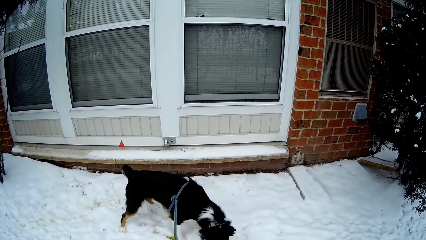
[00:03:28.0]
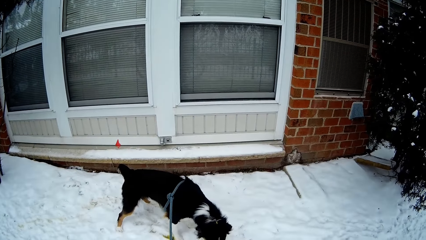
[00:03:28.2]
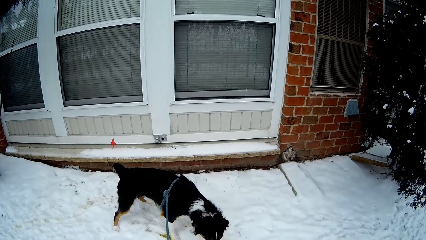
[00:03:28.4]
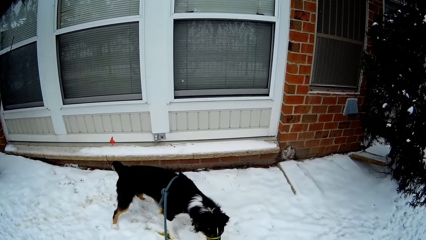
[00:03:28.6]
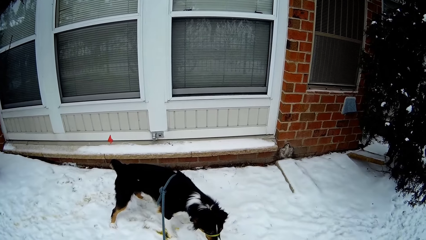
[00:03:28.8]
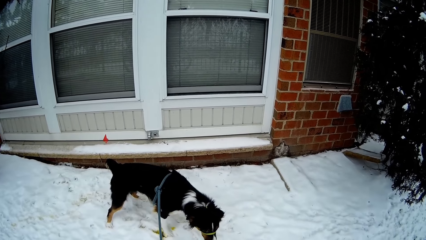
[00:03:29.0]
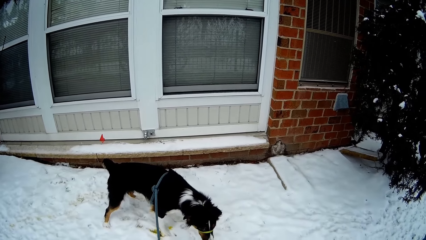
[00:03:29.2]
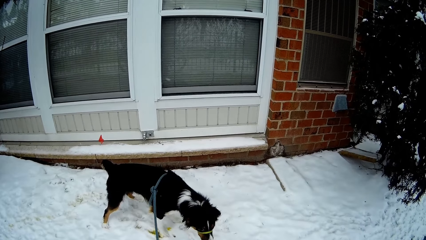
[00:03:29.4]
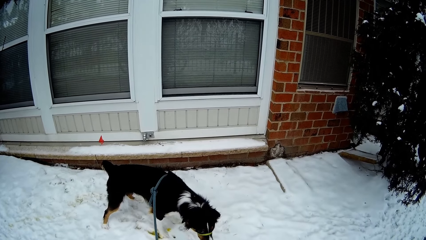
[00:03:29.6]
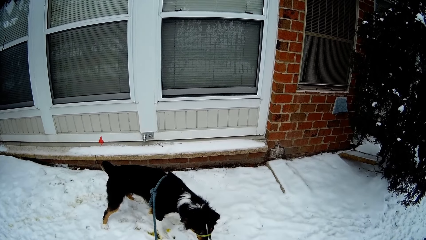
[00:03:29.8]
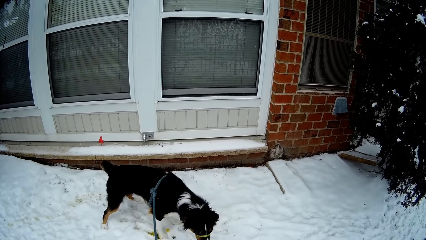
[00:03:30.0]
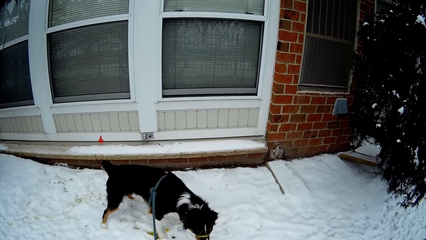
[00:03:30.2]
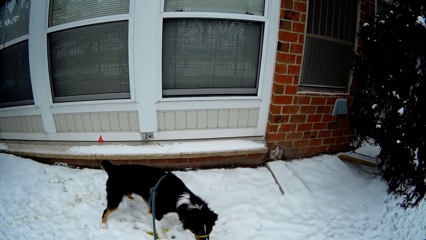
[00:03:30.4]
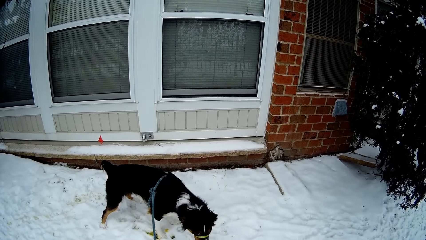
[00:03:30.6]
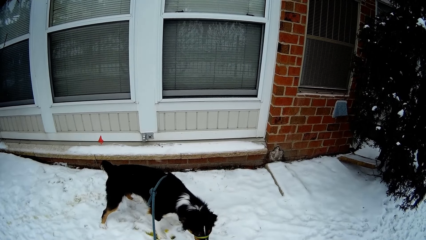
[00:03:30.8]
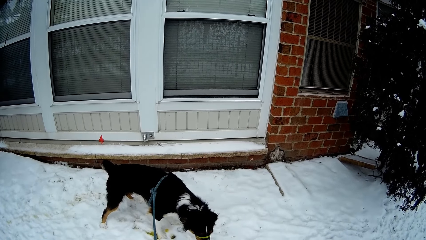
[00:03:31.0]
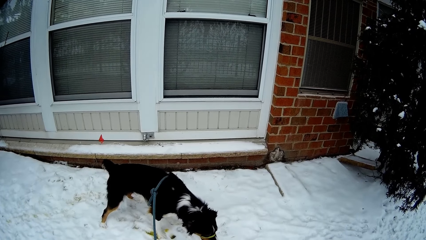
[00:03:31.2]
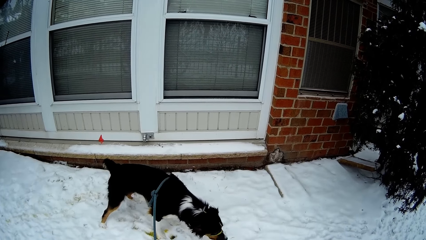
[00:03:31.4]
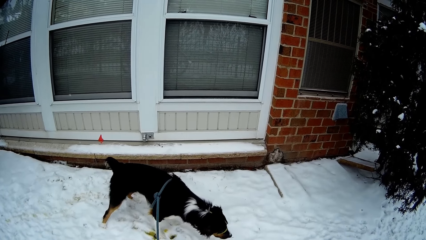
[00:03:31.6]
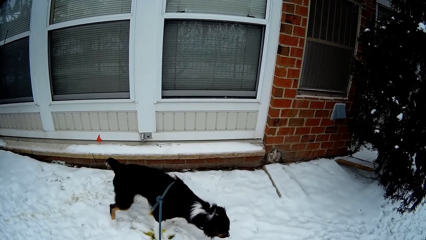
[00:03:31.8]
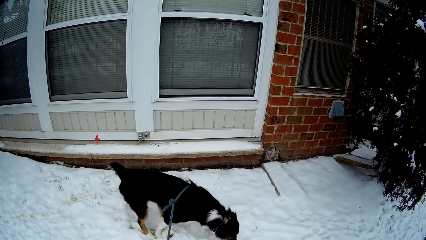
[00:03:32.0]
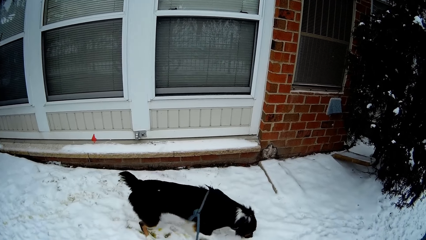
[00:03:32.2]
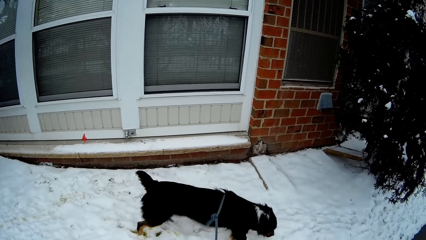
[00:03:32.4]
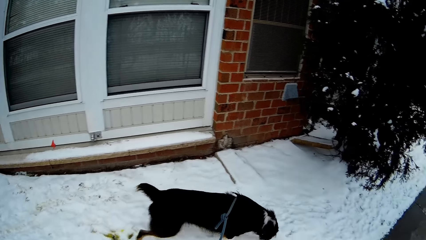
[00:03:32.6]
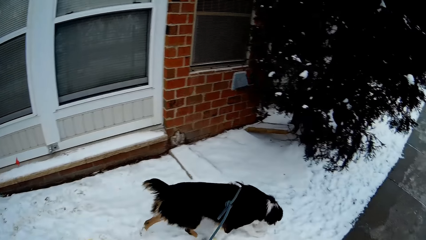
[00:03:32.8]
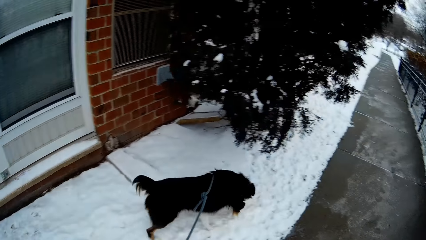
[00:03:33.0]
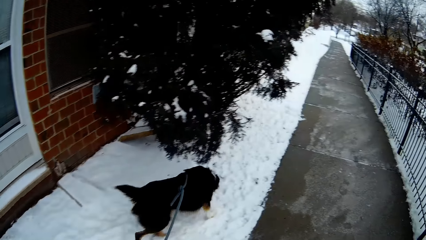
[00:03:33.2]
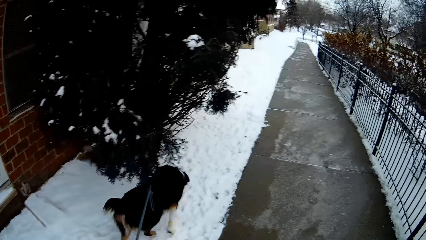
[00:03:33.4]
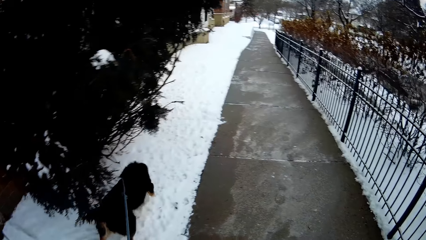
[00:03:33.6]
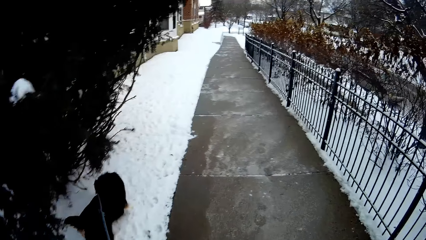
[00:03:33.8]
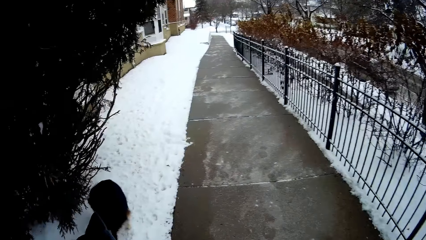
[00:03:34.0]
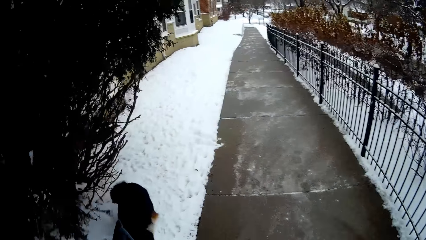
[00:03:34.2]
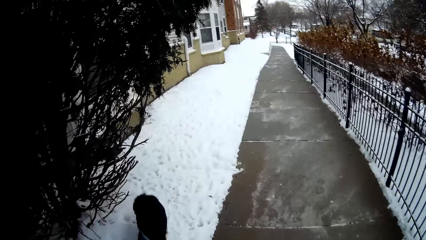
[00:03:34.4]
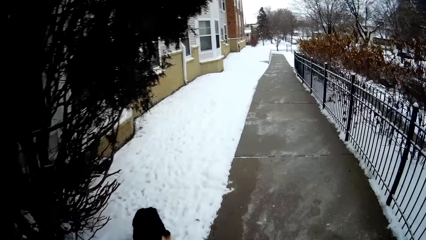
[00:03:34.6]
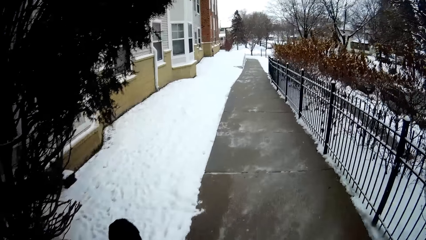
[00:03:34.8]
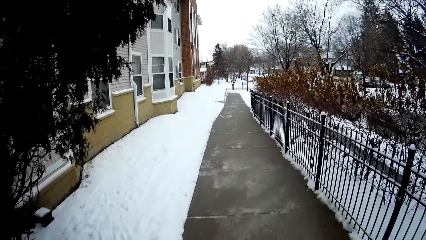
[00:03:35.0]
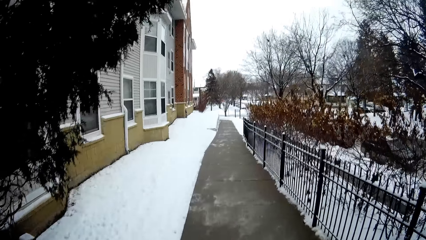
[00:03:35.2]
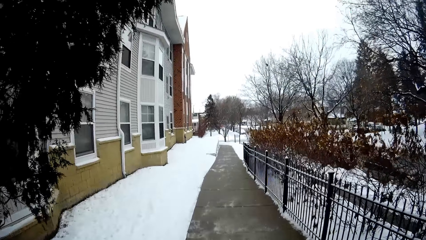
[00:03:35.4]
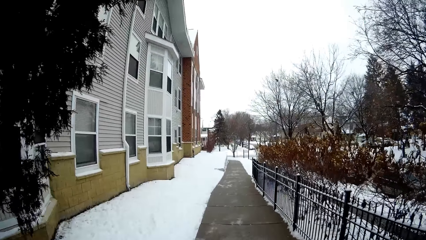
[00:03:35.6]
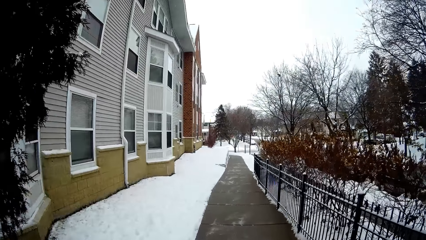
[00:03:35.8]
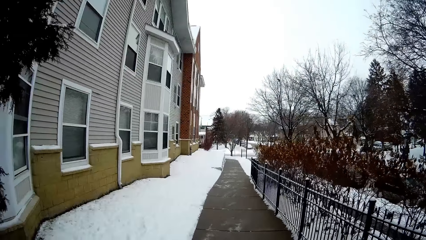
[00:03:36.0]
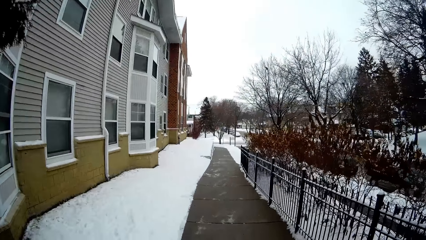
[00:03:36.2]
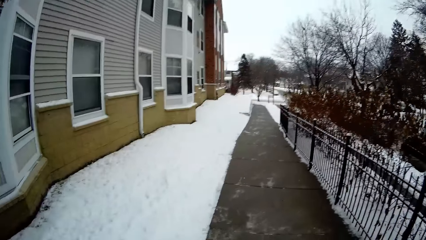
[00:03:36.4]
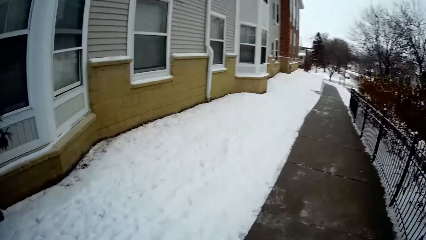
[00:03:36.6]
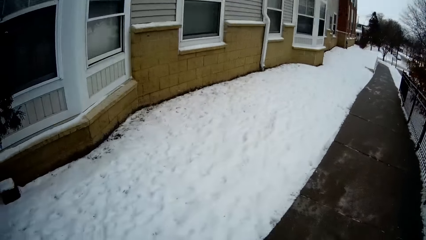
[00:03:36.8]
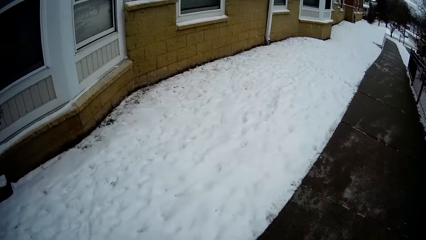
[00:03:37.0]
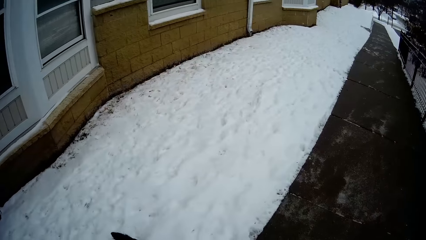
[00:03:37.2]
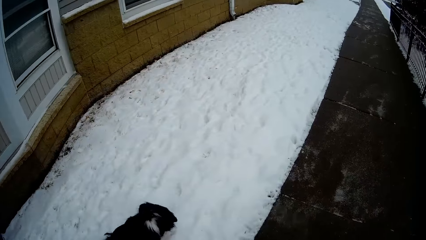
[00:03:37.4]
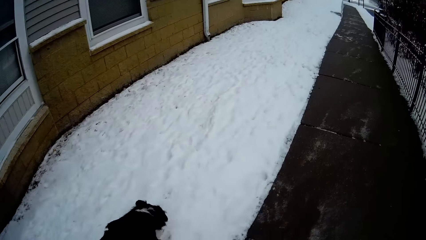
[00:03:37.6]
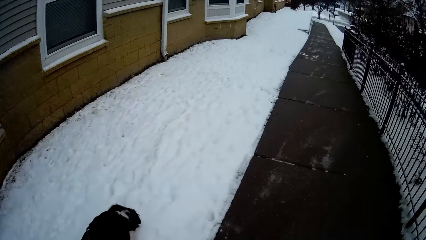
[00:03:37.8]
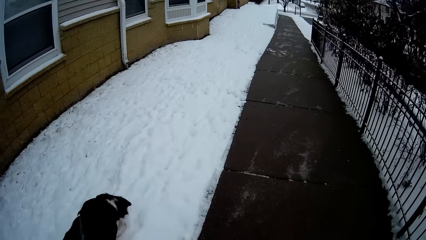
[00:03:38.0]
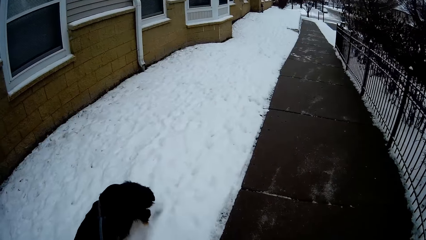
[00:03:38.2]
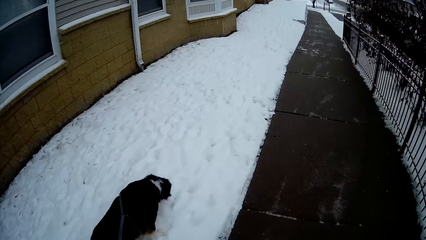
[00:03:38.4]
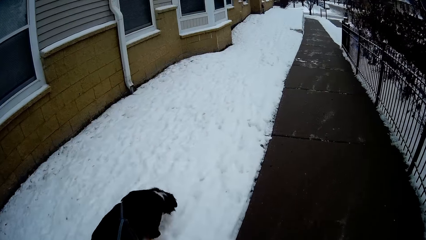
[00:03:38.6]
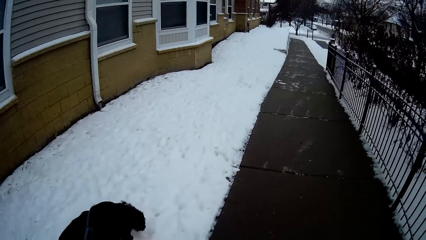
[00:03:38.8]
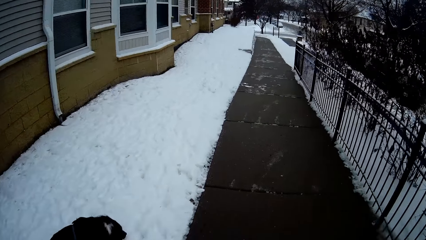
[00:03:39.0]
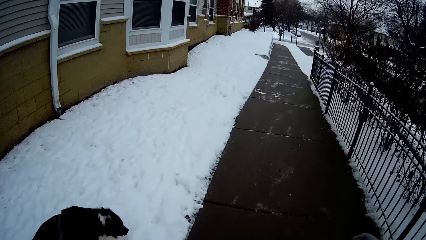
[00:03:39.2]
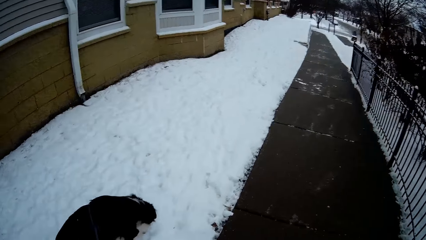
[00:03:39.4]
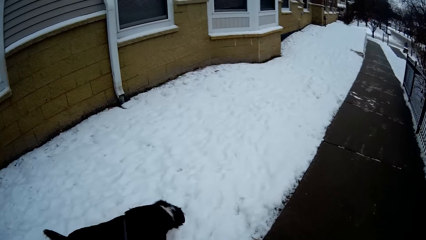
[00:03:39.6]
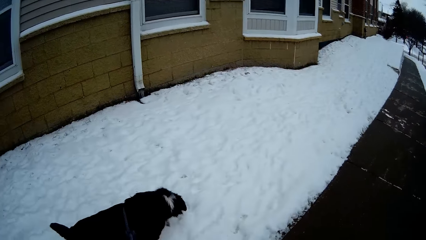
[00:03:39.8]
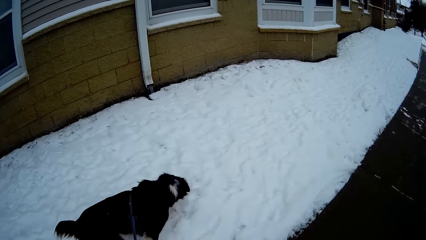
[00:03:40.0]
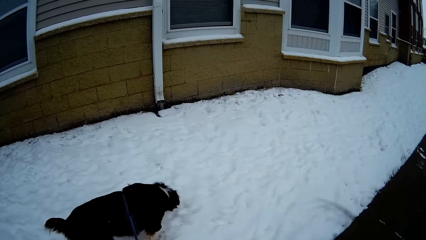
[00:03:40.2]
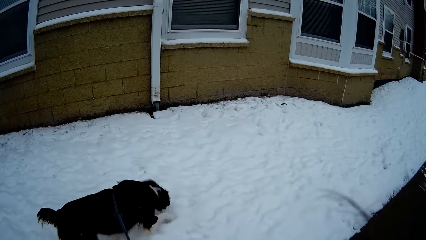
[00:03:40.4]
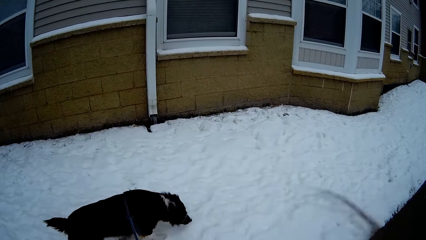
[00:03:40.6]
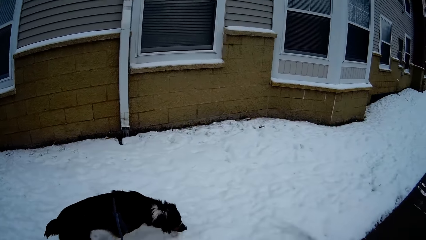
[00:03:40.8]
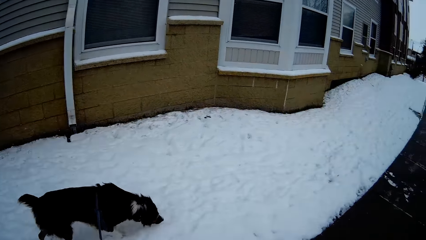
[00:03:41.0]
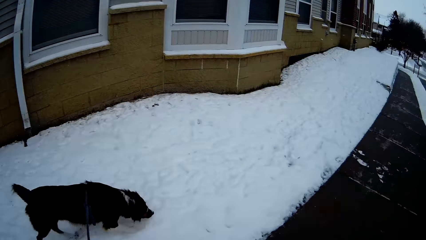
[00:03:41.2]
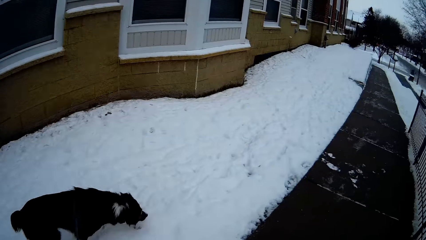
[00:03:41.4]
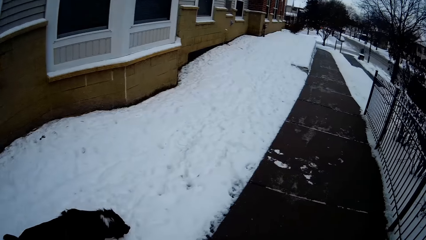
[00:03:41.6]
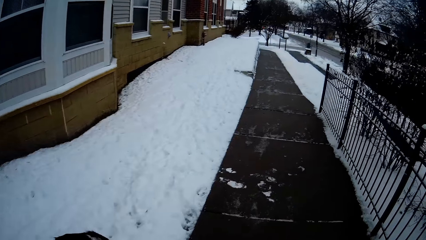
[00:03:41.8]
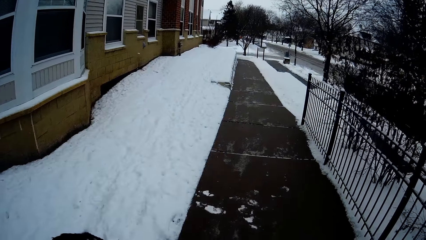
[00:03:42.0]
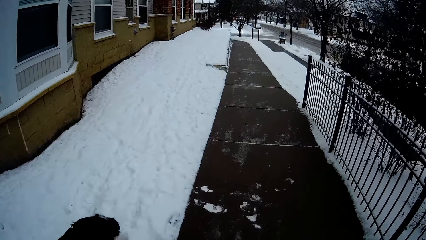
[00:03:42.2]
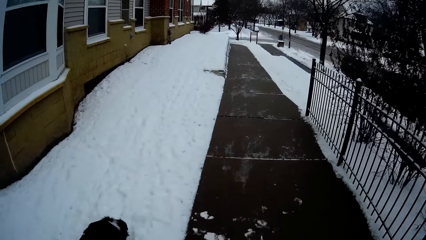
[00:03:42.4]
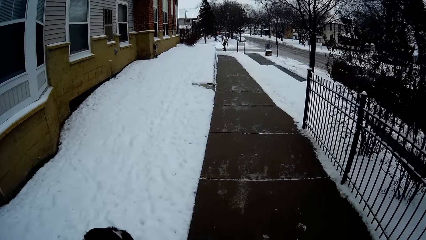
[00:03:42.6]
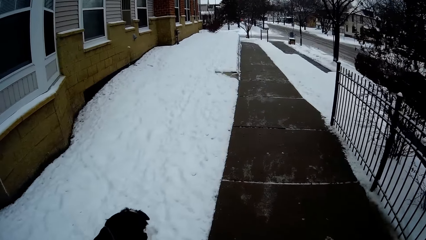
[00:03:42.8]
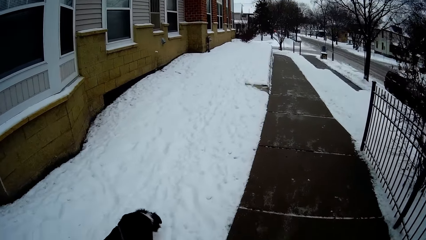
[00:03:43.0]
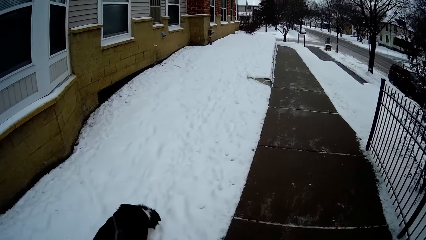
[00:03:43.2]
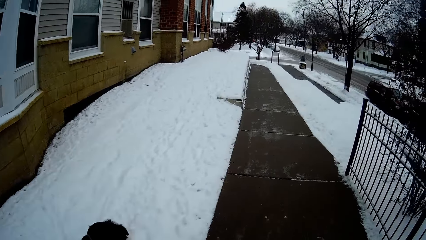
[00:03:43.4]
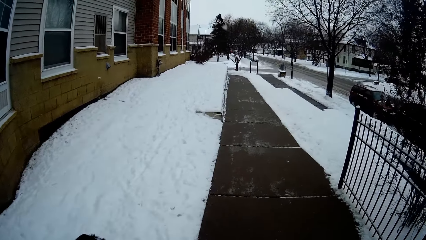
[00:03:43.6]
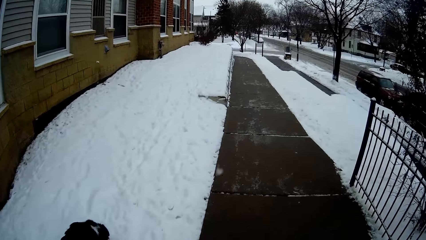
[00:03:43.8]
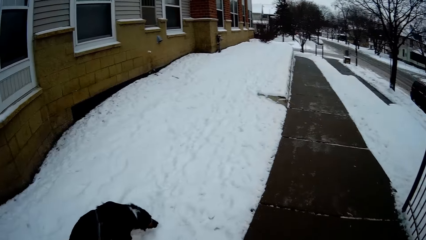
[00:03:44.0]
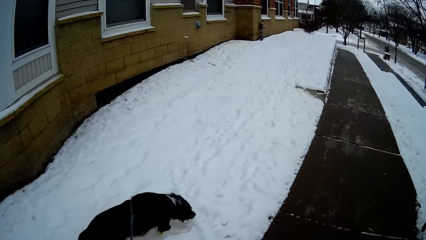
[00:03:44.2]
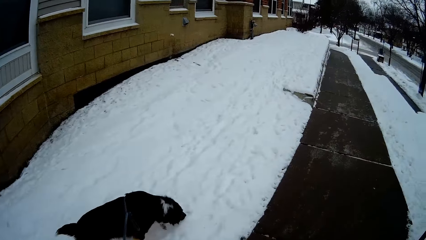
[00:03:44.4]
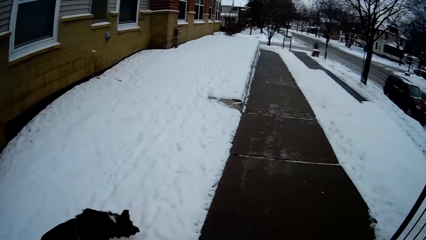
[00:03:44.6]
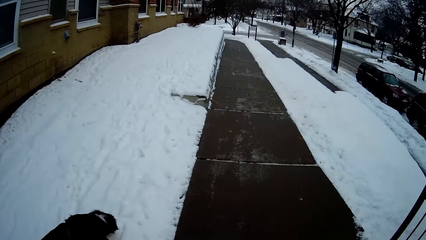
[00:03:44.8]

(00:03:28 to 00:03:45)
The camera wearer walks on the walkway. They look on the ice.
